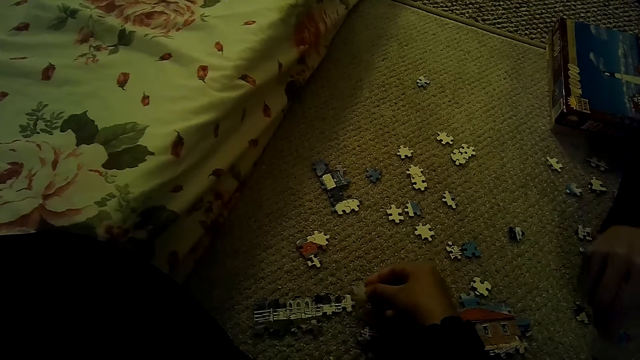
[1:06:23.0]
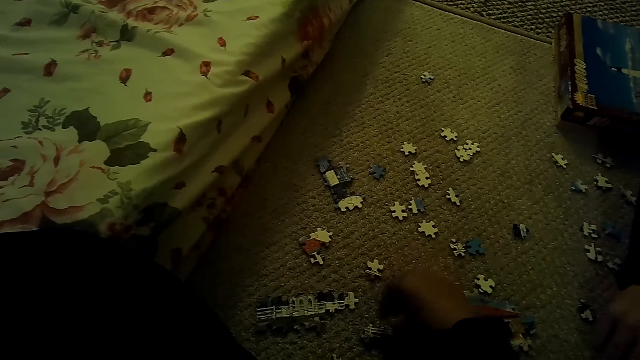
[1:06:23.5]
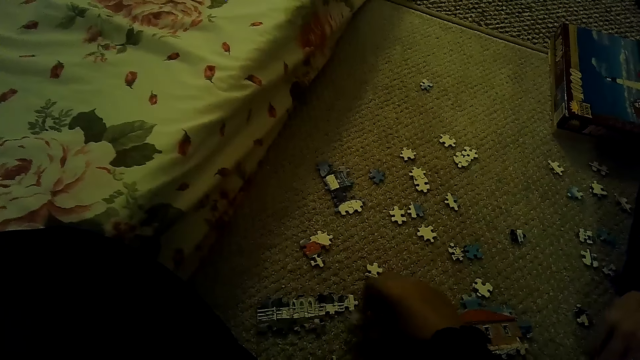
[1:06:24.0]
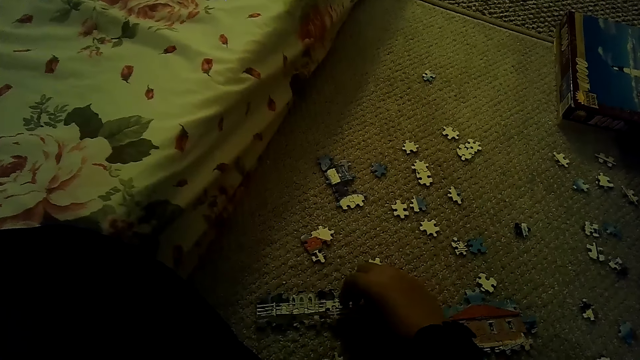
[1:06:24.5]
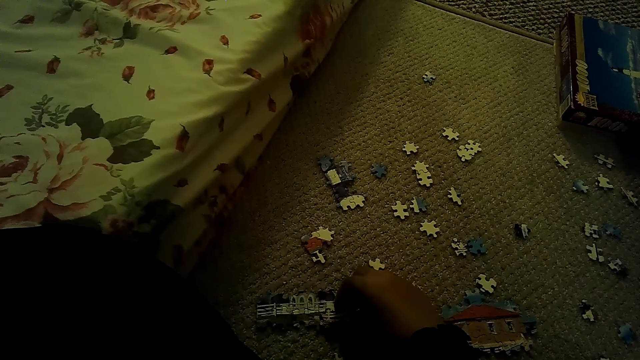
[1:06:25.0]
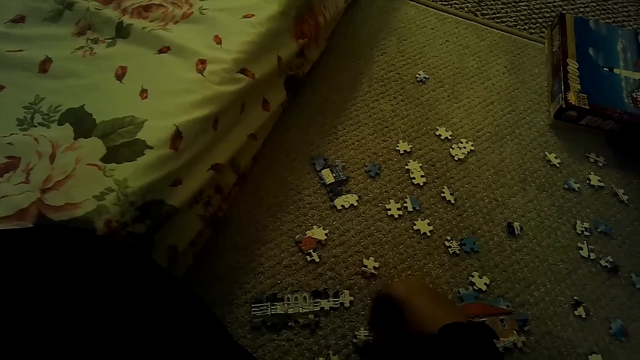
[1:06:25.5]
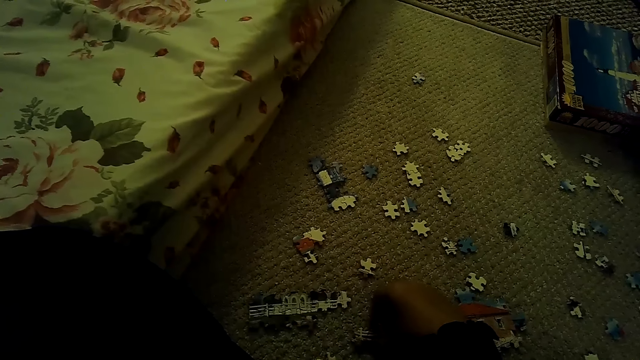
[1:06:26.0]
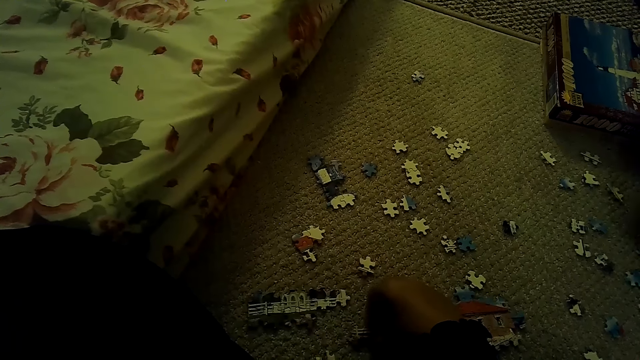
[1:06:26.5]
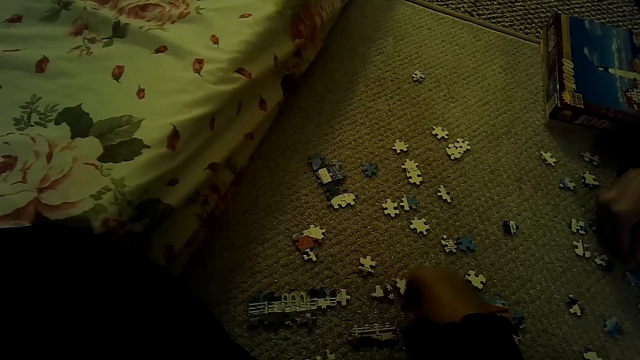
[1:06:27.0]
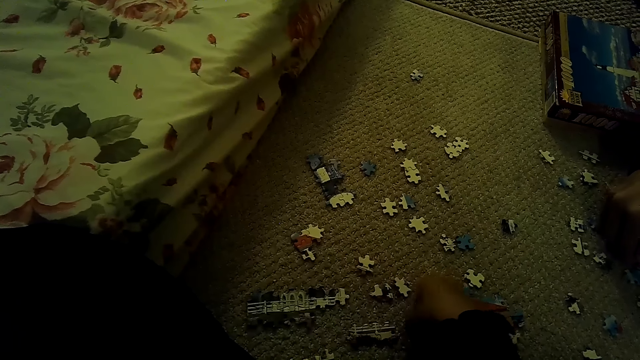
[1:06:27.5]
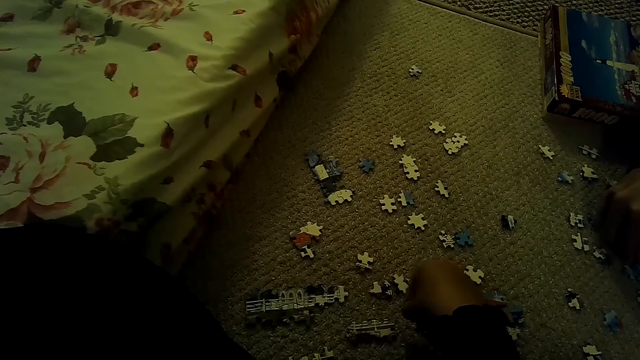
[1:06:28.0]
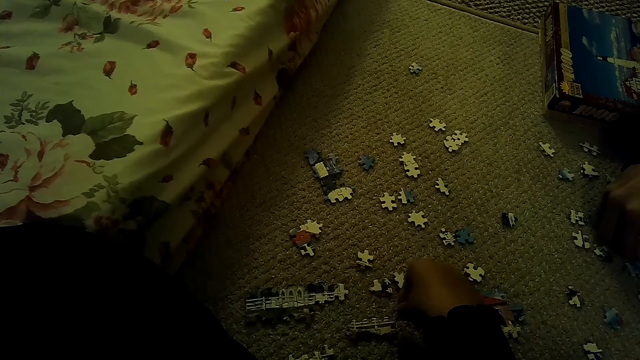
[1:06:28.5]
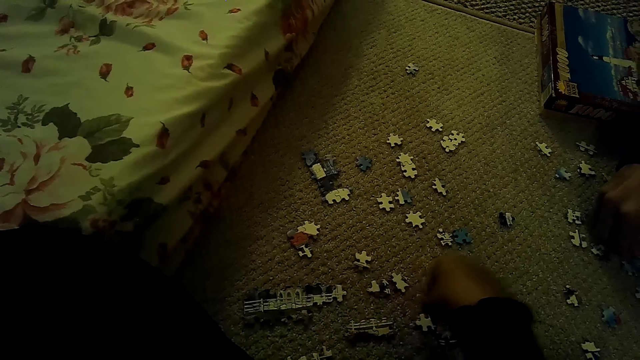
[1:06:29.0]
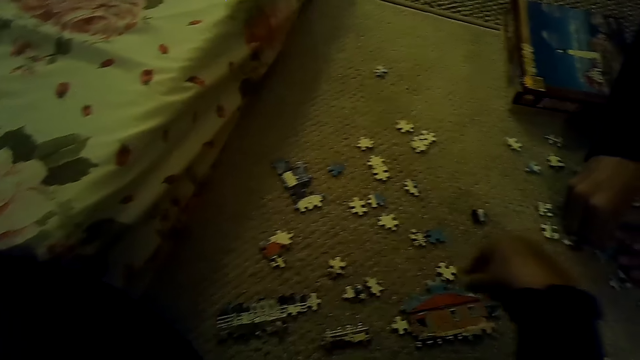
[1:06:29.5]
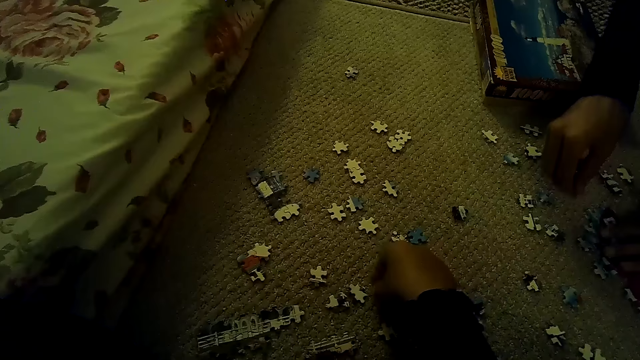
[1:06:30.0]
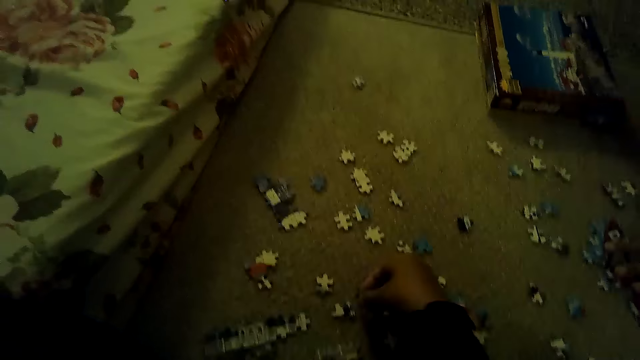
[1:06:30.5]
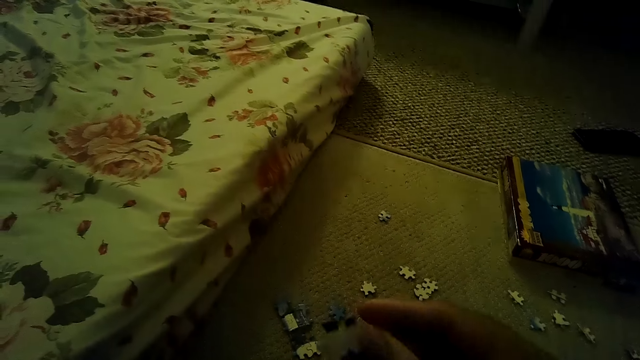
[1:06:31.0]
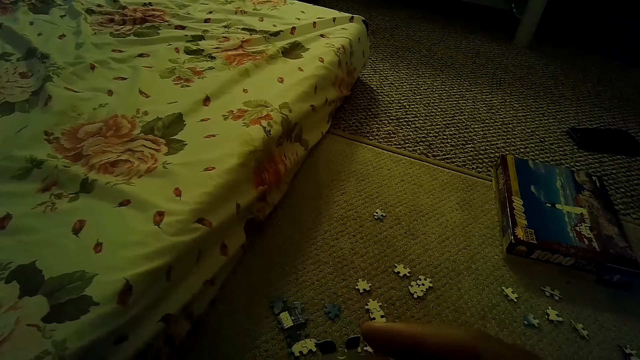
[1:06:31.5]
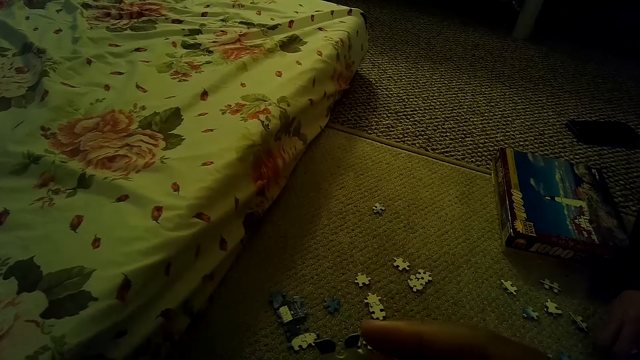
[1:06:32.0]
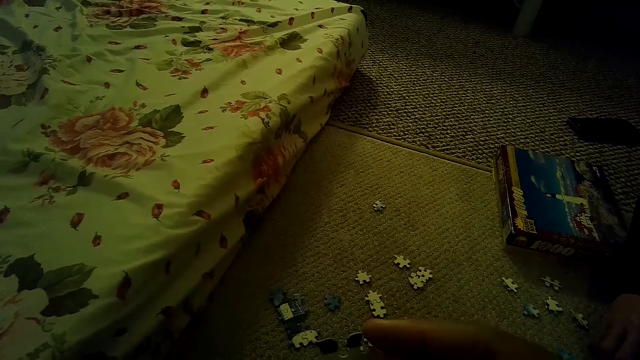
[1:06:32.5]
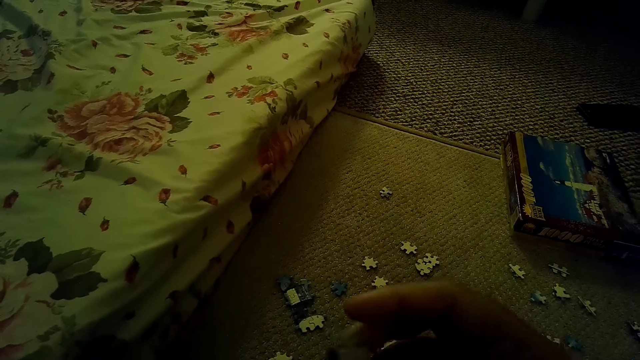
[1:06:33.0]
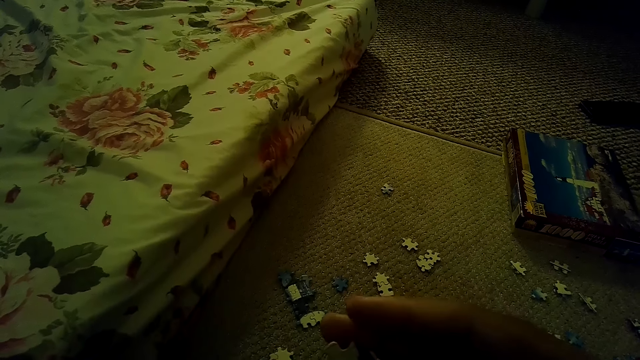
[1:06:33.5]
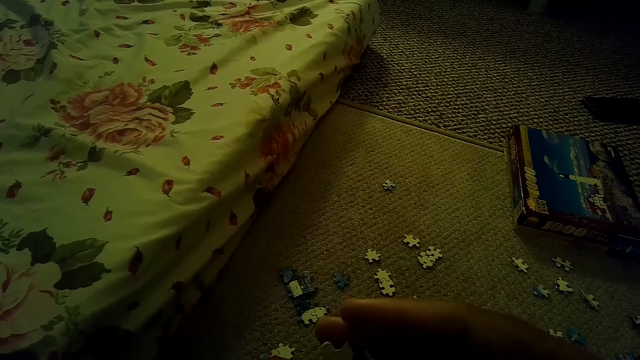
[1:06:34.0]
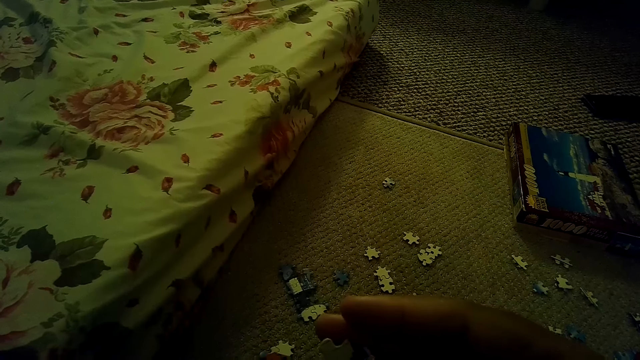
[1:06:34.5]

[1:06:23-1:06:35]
A person picks a puzzle piece. The camera wearer picks a puzzle piece.

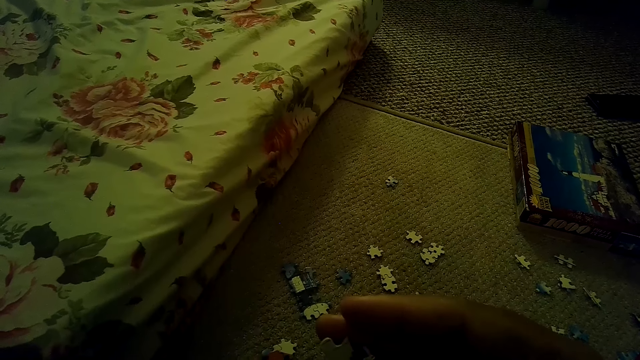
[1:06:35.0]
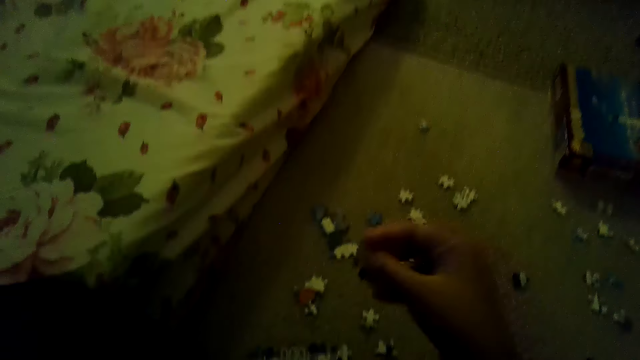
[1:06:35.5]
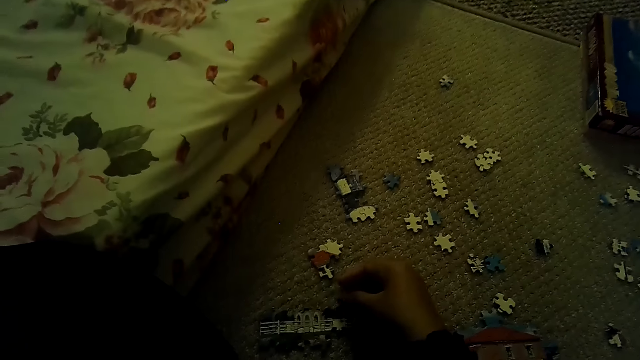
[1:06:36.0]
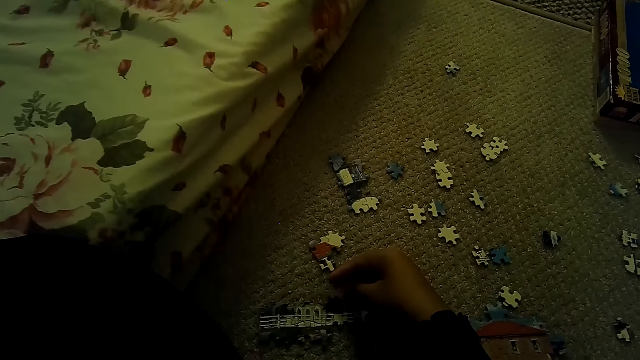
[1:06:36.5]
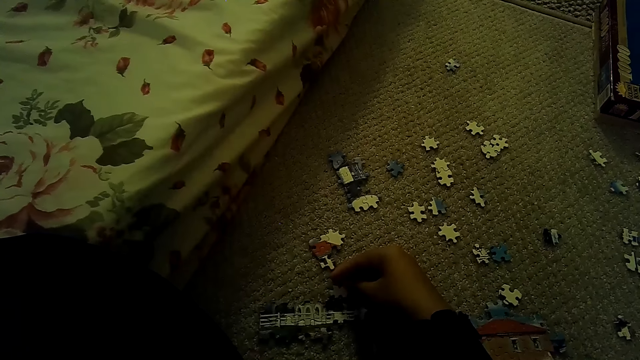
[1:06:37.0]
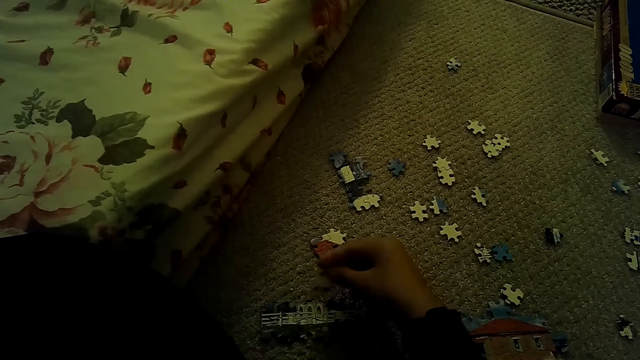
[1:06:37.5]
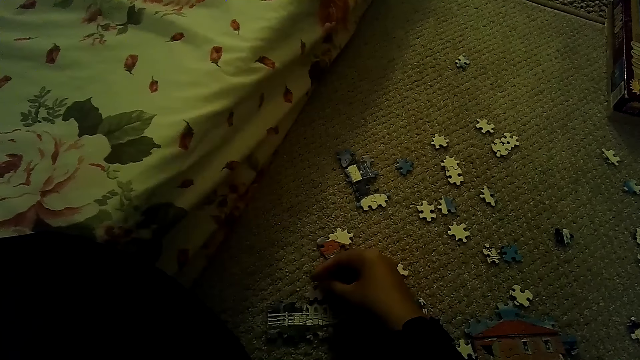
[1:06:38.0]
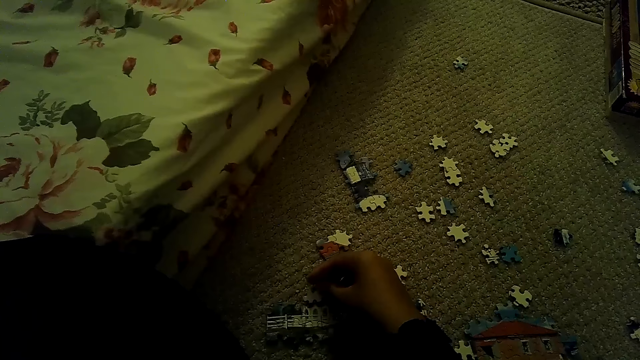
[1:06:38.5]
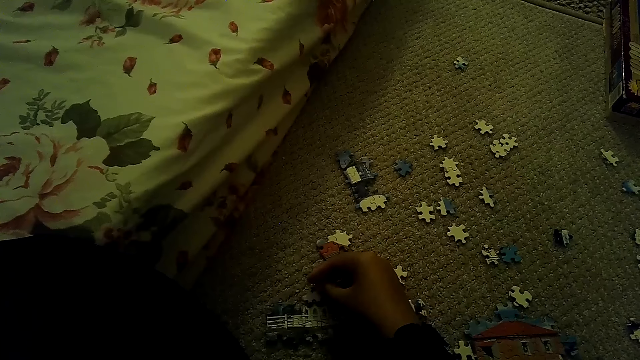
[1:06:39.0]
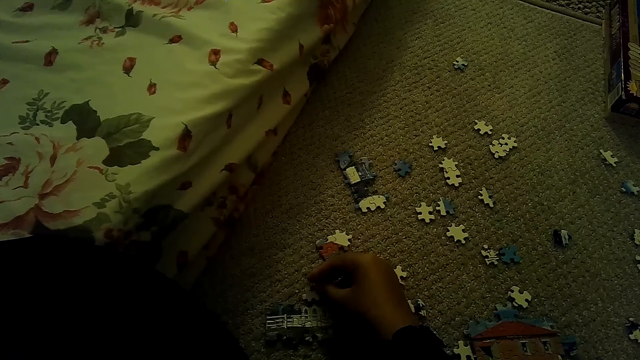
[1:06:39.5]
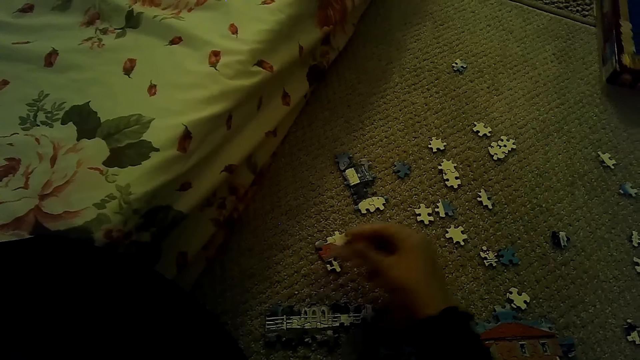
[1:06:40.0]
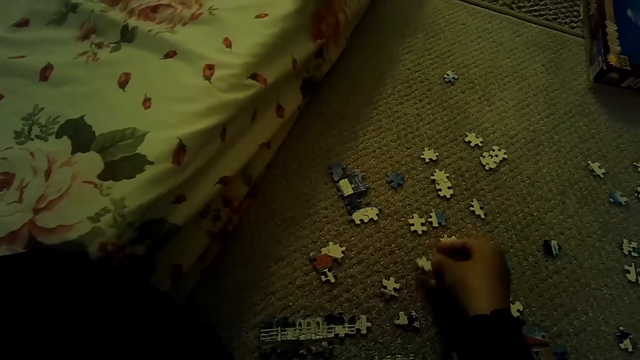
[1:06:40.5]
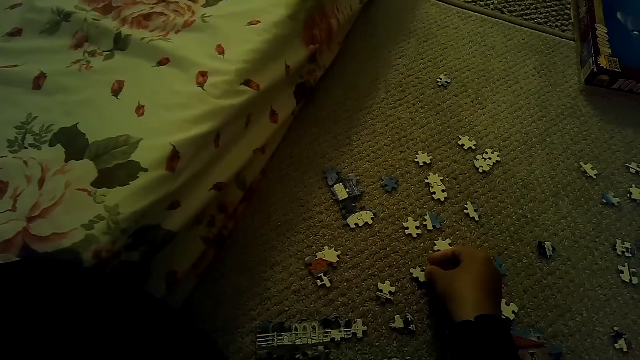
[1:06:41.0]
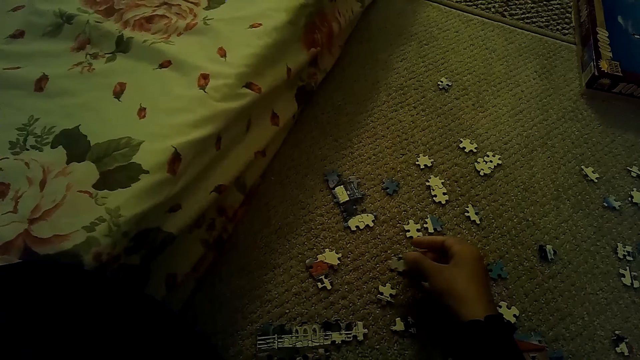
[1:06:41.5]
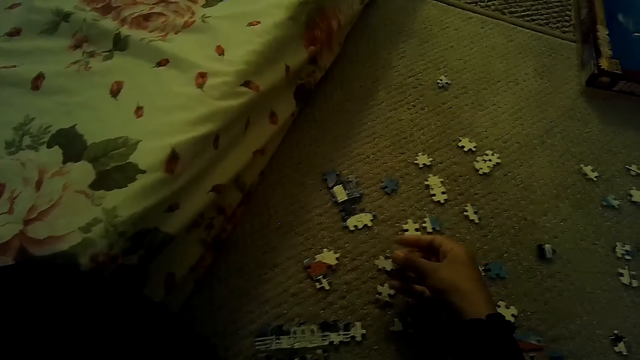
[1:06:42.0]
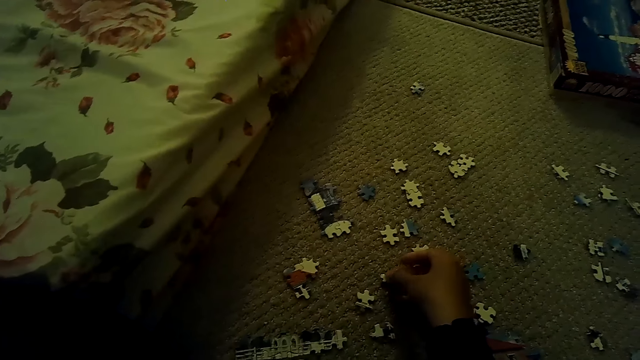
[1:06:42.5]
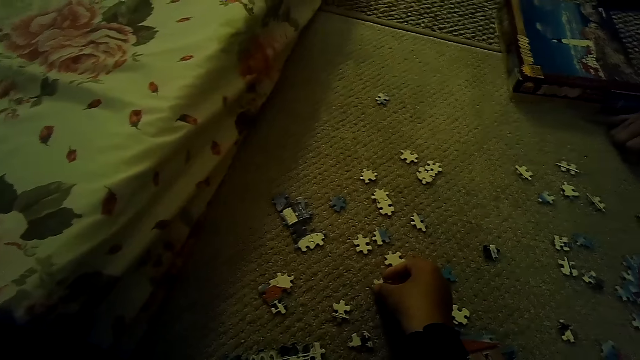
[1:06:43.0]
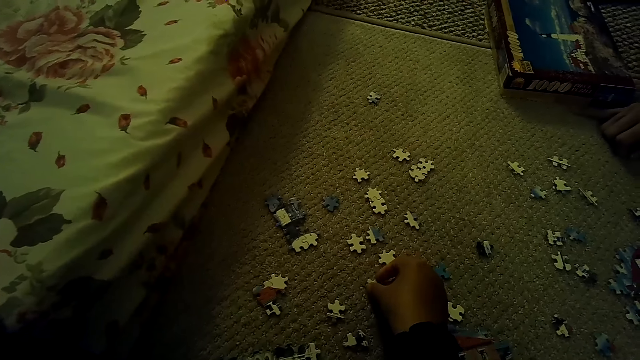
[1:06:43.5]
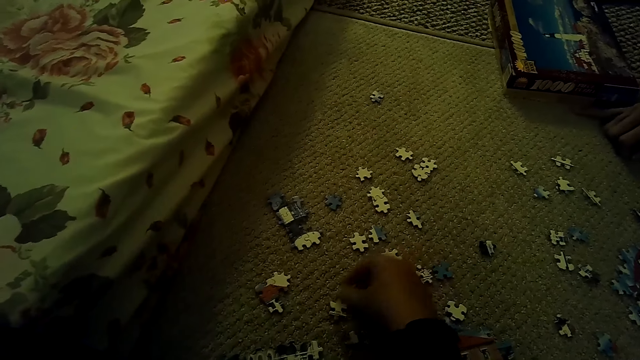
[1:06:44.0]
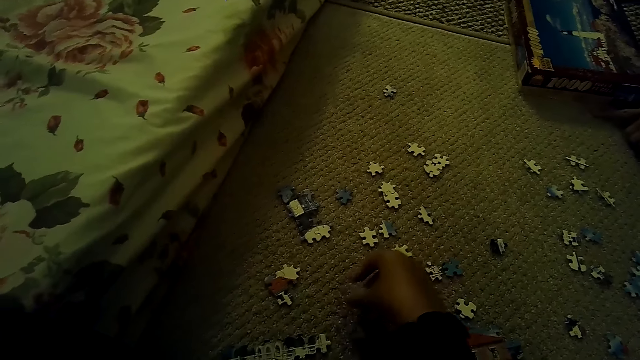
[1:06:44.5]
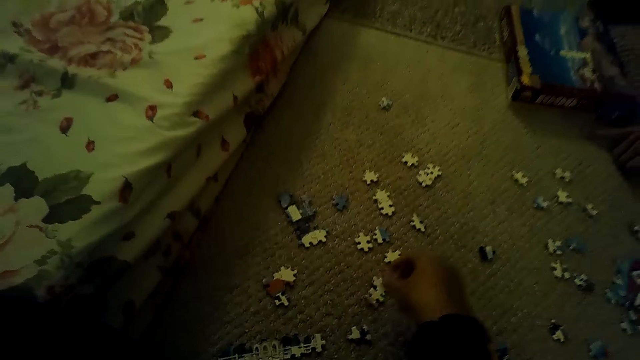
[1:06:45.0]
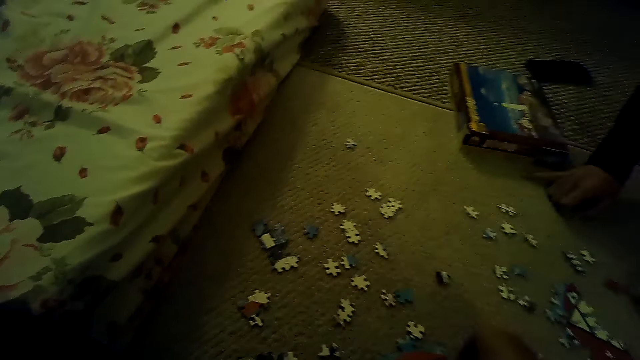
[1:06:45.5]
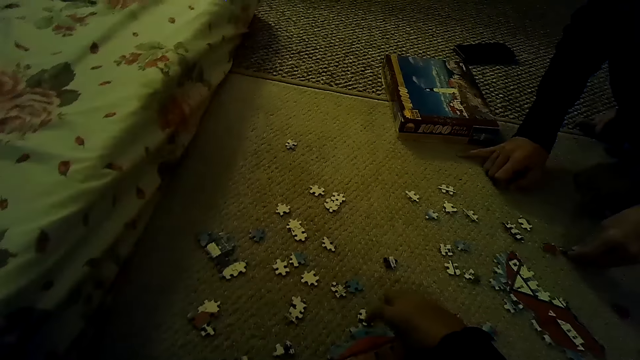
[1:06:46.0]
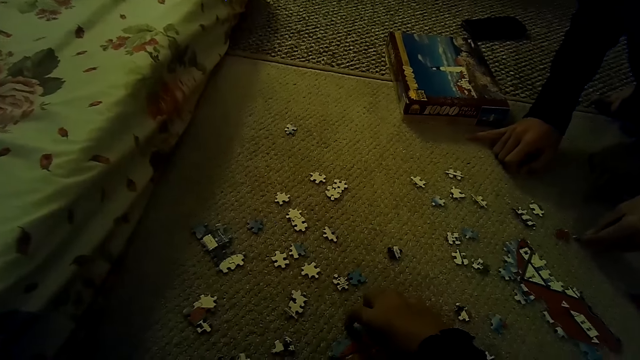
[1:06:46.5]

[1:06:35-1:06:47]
The camera wearer fixes a puzzle piece. A person drags the box. The camera wearer puts the puzzle piece down. They pick a puzzle piece.
